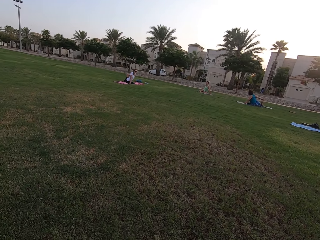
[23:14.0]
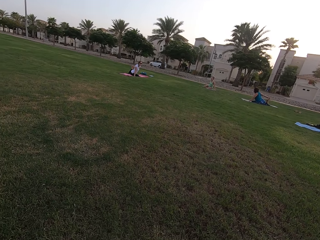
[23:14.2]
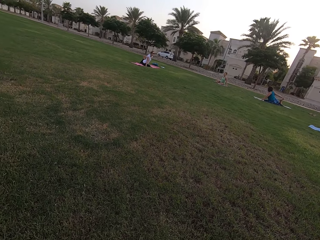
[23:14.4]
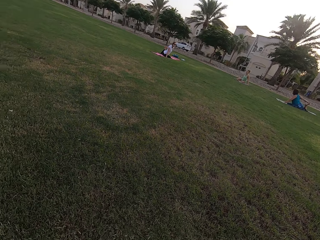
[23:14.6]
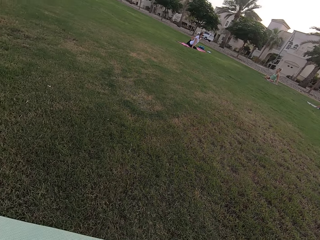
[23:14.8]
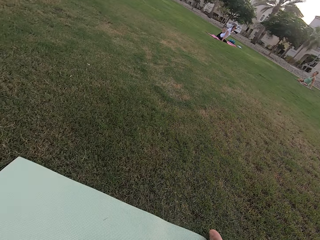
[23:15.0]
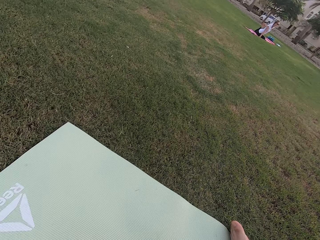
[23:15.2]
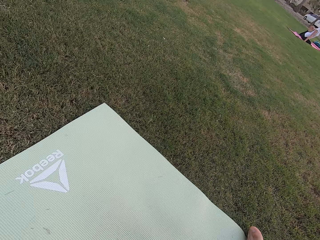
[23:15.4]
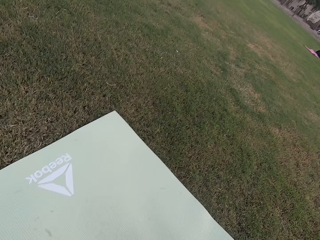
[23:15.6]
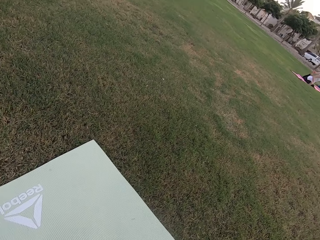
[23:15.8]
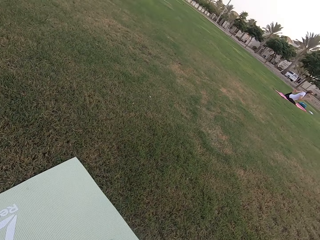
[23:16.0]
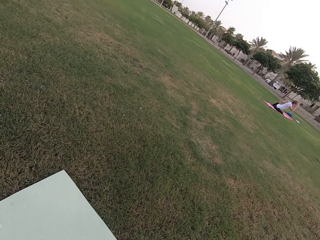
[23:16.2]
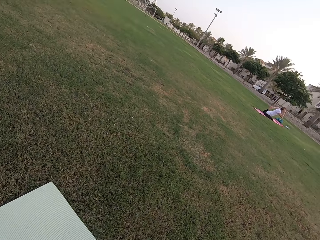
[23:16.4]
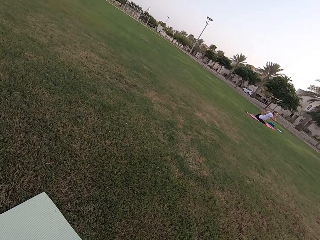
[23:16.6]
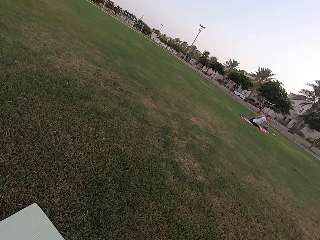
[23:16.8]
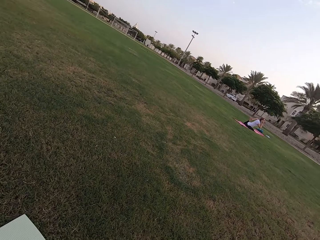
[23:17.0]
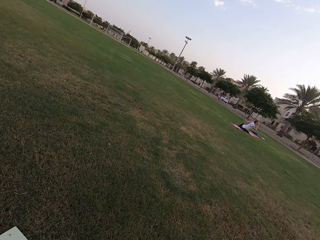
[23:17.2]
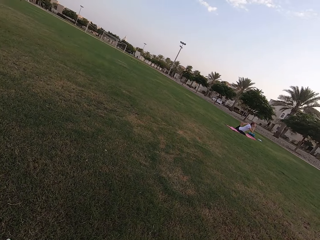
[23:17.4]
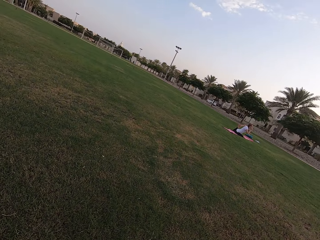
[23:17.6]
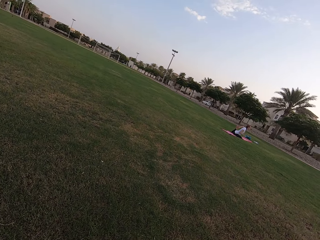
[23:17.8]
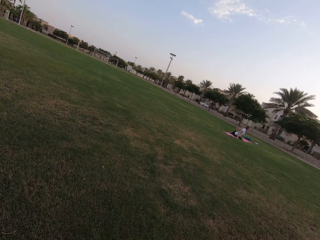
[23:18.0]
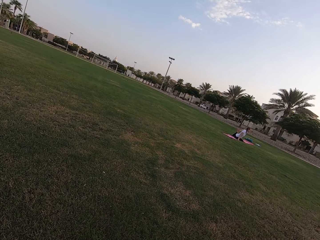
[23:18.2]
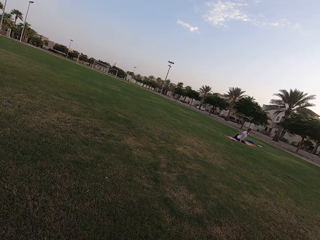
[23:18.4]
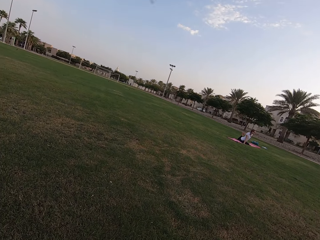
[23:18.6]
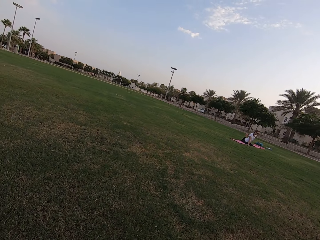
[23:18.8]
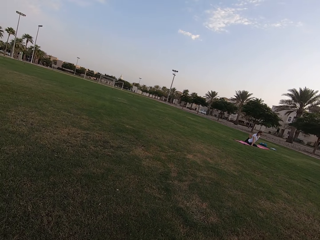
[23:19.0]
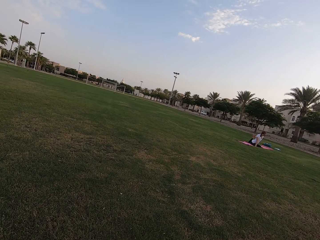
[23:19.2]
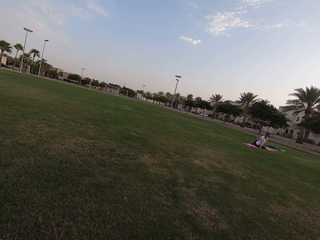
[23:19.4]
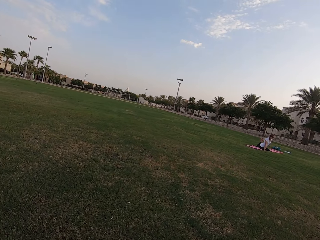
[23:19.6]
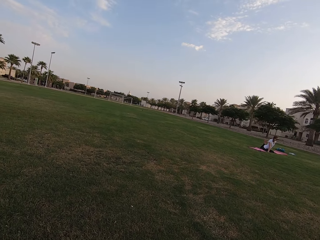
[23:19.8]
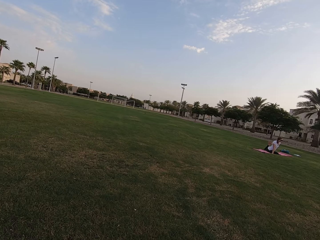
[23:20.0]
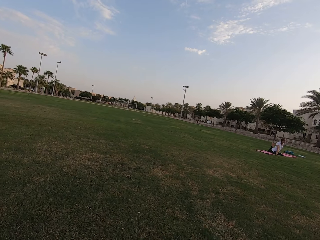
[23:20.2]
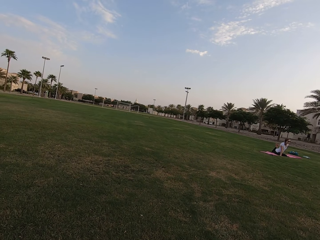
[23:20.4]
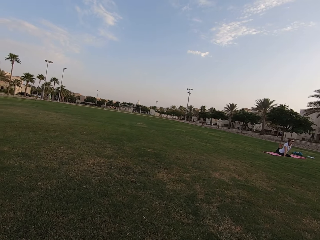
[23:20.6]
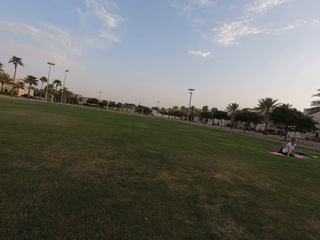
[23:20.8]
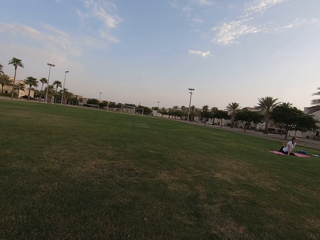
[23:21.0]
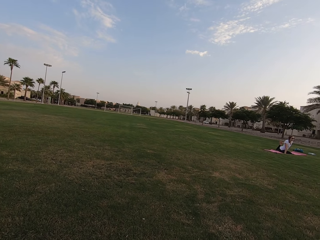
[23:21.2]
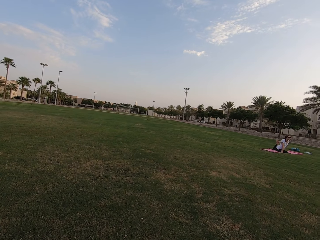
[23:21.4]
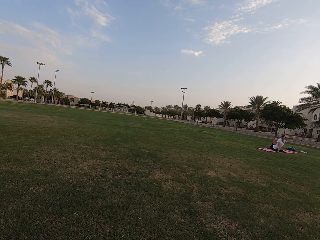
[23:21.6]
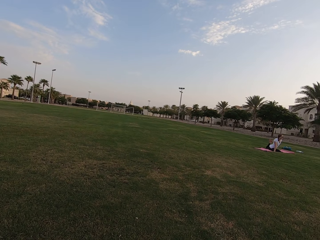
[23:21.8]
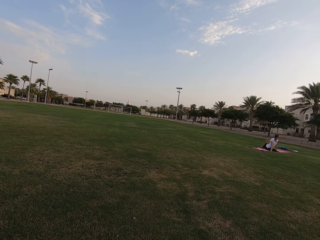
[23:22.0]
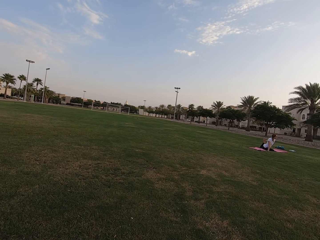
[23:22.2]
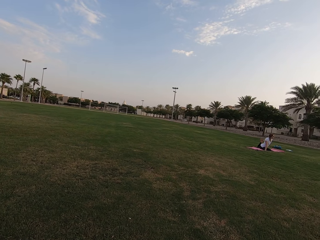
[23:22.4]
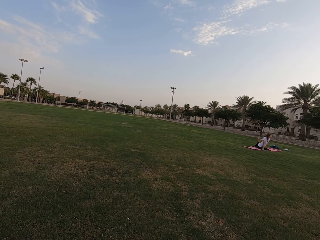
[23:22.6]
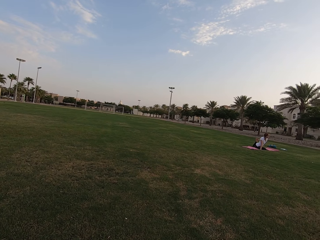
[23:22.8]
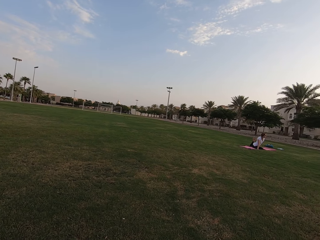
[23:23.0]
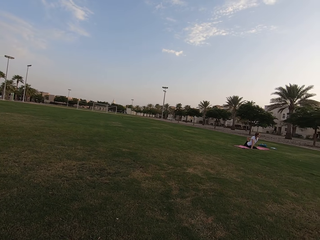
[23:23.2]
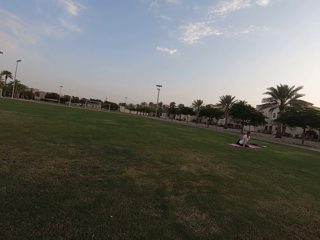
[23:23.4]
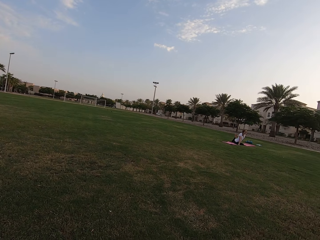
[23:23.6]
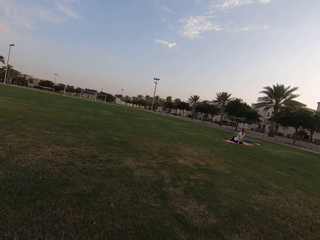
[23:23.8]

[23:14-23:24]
The camera wearer looks around the field. They stare at a person.

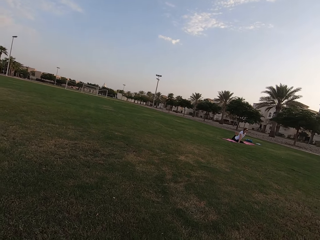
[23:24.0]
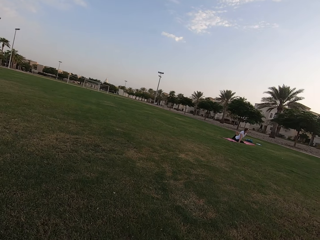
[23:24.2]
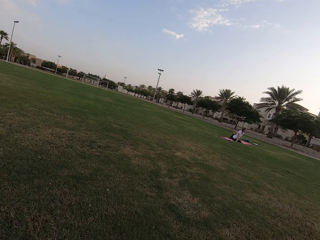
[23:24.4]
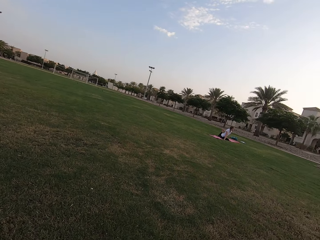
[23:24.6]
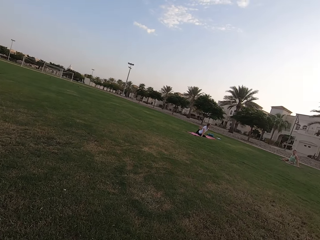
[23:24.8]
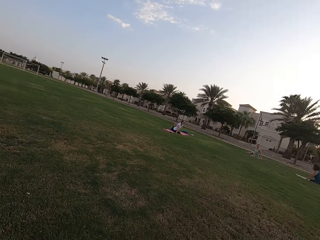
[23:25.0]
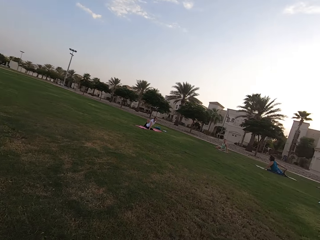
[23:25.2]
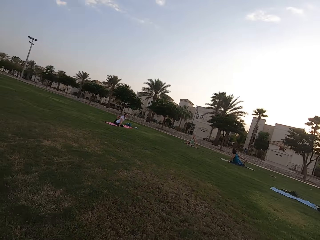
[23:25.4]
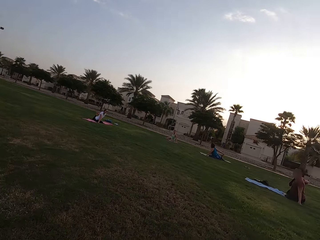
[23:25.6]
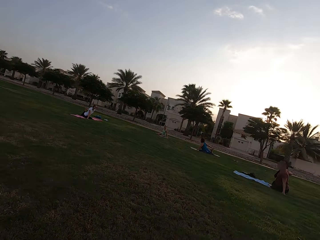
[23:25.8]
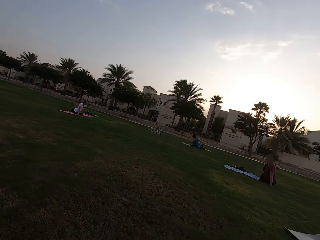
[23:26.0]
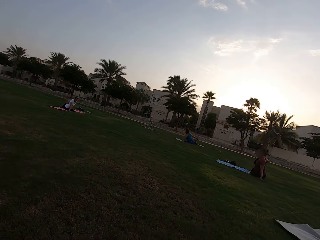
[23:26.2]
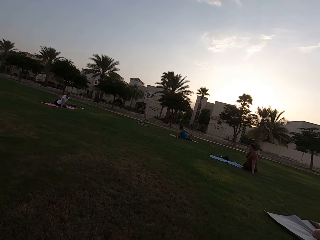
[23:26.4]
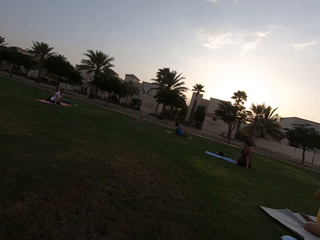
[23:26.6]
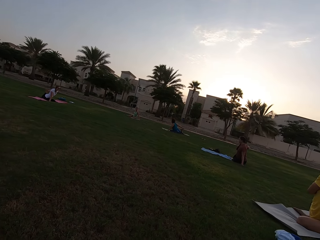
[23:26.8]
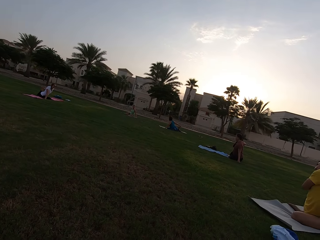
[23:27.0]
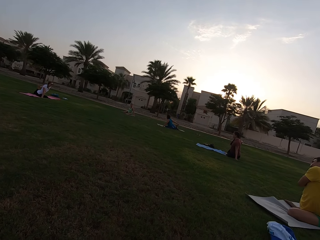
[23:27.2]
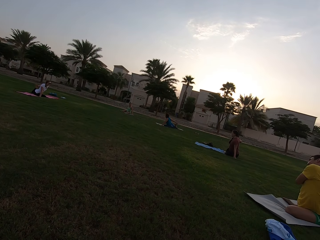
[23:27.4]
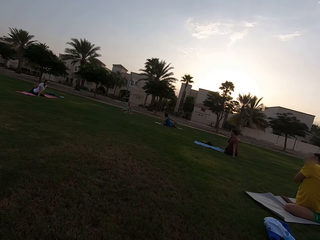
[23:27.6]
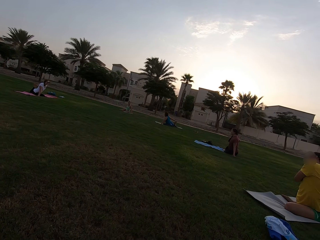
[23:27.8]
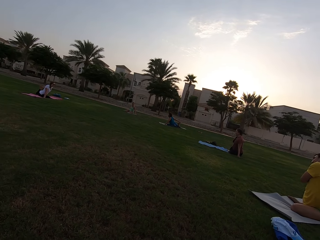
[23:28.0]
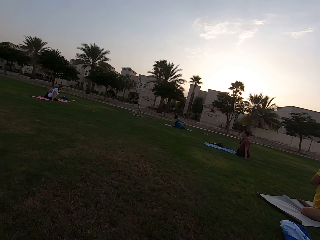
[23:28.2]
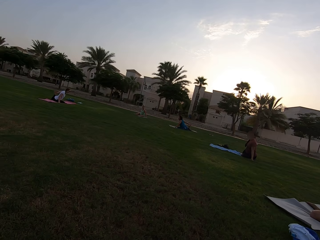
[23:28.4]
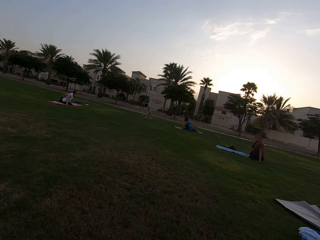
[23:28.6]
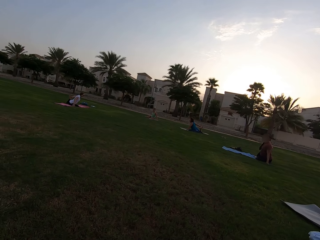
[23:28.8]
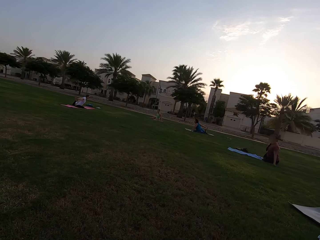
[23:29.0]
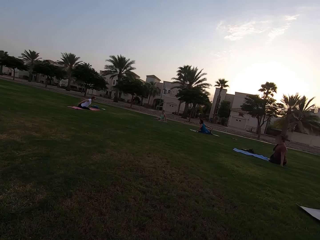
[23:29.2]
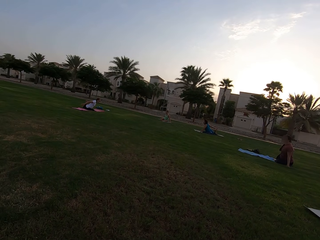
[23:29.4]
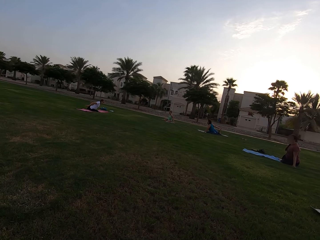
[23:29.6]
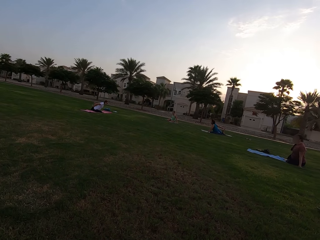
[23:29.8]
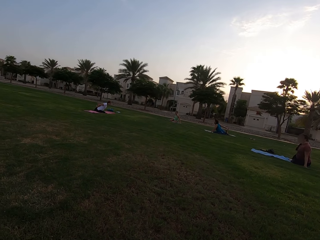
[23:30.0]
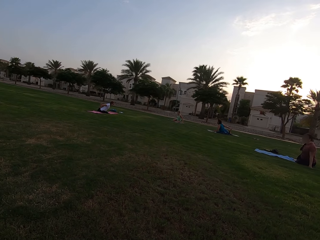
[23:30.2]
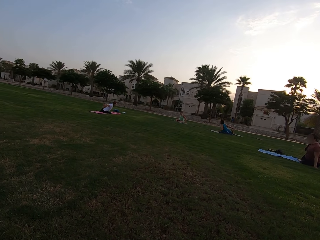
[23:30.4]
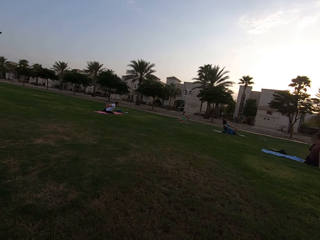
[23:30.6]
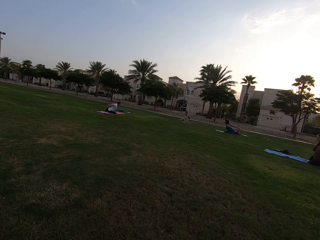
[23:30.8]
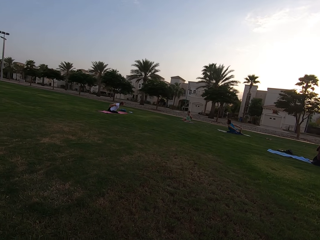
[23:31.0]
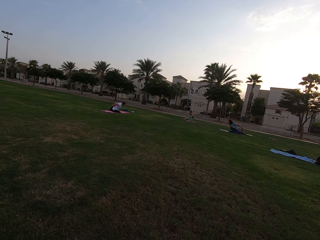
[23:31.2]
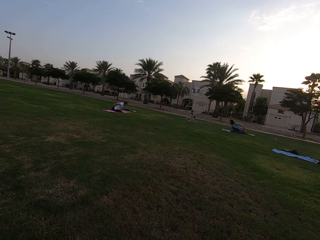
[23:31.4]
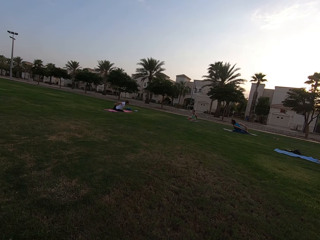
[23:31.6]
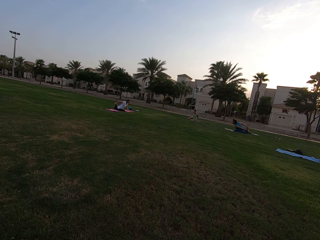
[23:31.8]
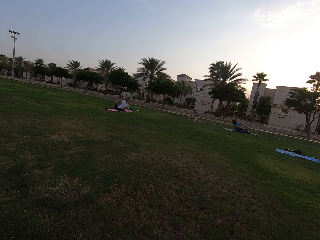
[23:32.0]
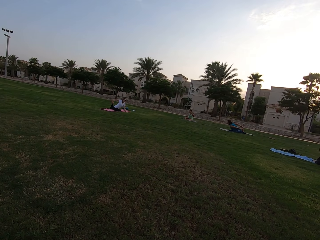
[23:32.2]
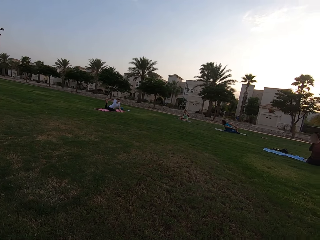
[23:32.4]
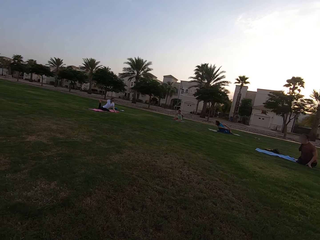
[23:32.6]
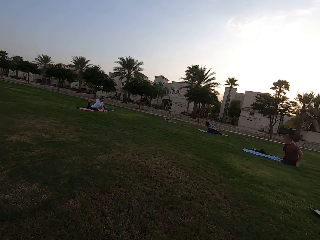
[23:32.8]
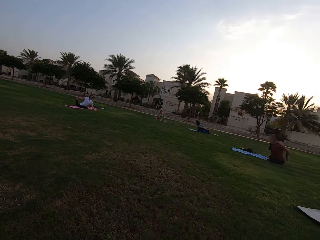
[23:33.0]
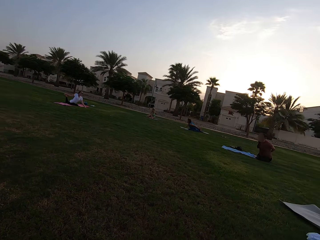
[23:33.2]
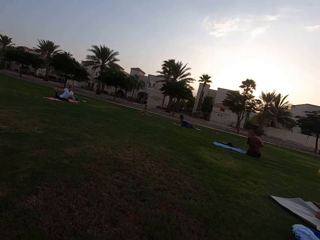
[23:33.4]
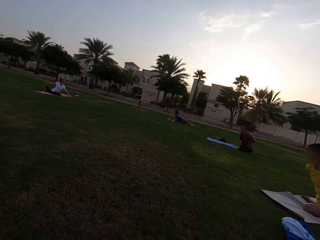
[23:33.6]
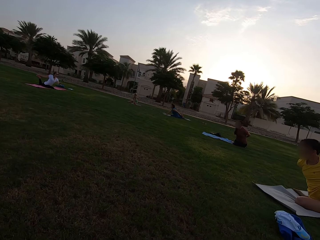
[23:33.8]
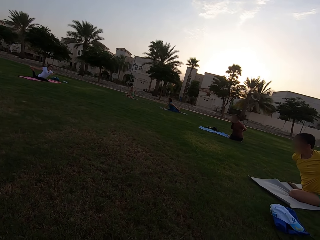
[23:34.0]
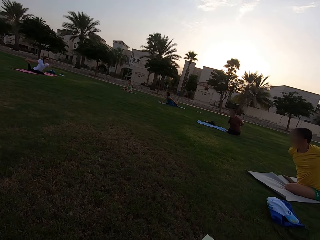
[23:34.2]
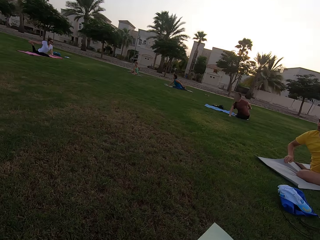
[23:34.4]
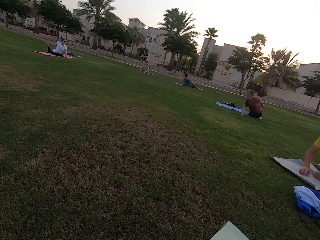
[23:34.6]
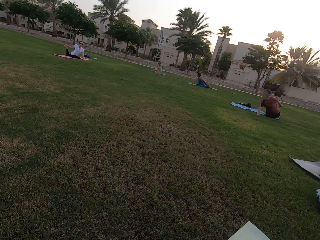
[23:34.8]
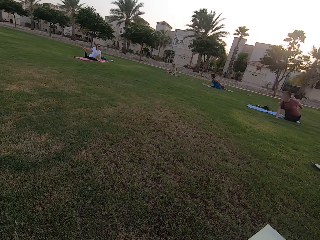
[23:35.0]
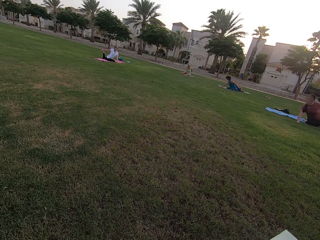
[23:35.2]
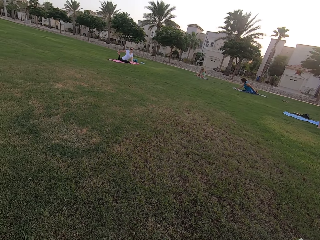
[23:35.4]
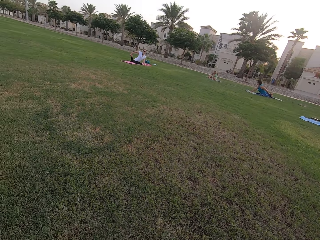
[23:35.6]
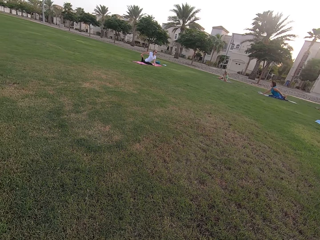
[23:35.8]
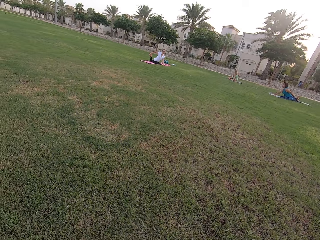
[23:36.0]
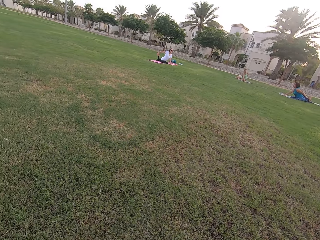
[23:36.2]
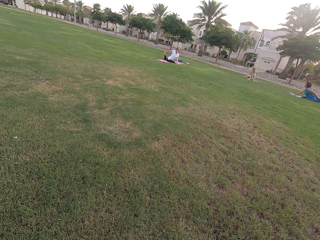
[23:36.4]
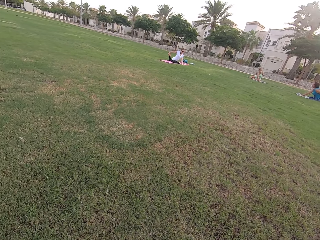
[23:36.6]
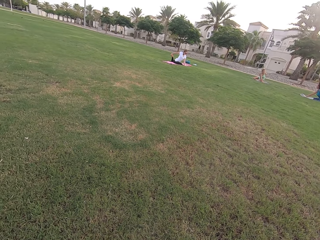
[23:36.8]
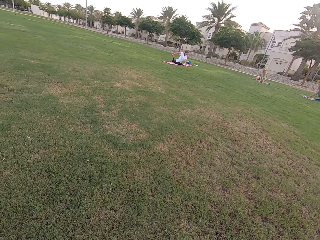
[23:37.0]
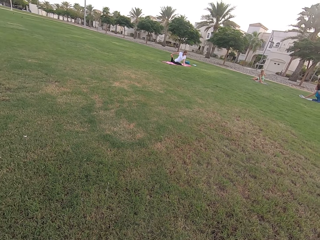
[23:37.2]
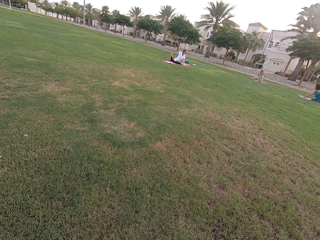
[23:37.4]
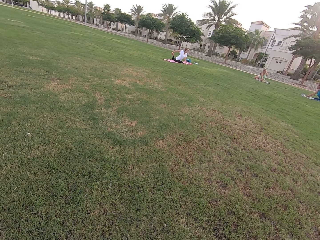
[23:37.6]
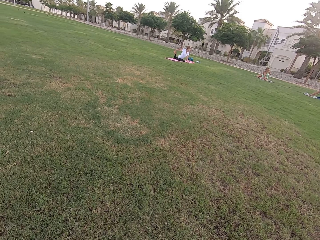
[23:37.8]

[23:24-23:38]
The camera wearer looks around the field. They stare at five people.
